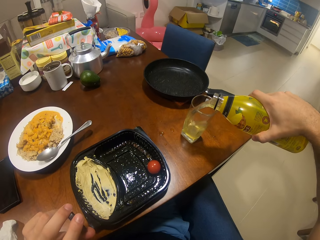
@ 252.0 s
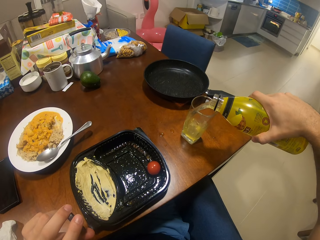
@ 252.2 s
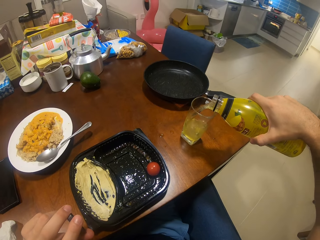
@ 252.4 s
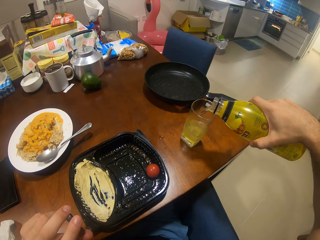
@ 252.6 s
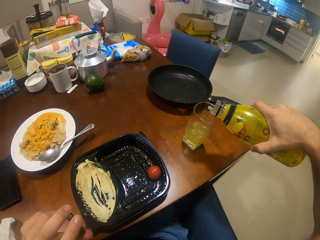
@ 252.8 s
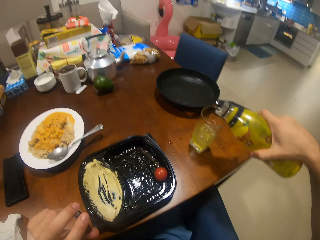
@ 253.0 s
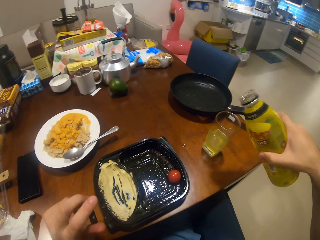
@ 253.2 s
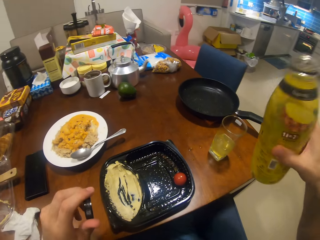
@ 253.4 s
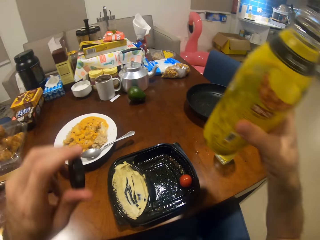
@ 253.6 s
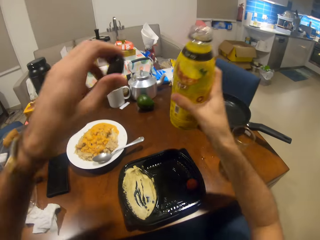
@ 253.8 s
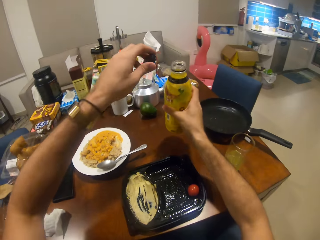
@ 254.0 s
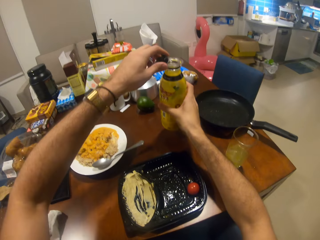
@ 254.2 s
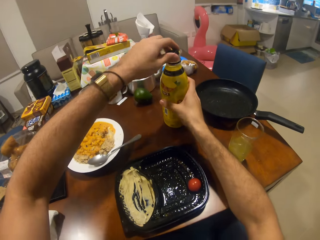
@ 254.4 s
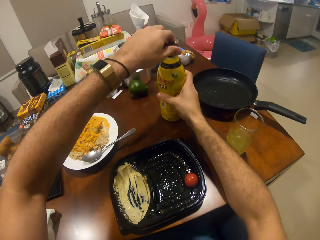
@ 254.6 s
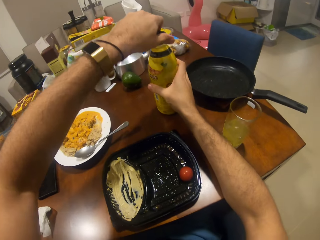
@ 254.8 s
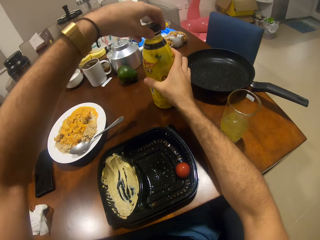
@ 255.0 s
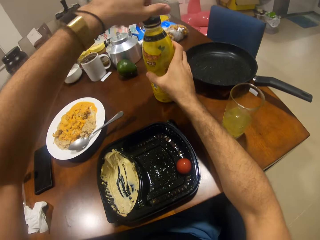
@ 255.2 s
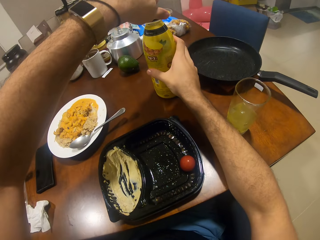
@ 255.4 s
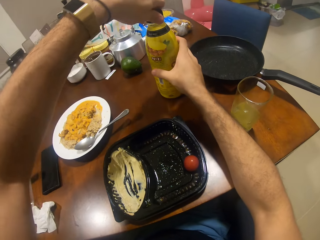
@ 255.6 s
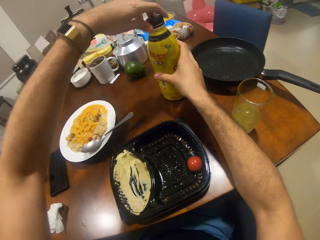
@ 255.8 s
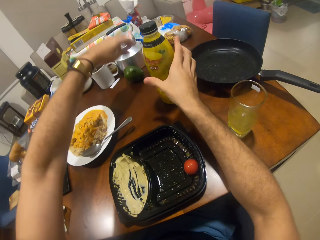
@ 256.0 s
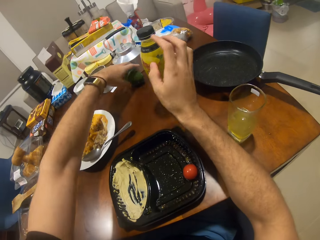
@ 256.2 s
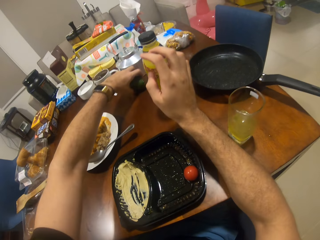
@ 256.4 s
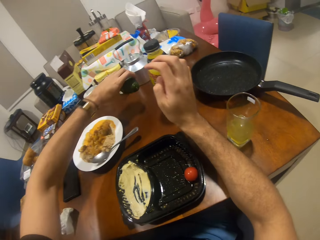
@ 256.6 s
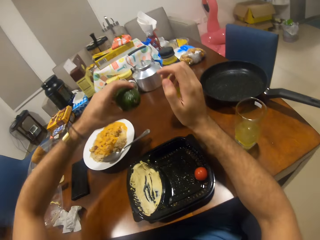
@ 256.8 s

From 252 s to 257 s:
The camera wearer closes the bottle of juice. They pick up an avocado.

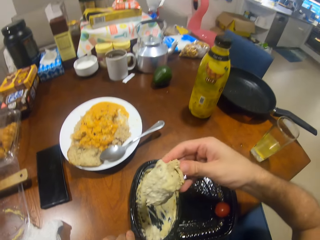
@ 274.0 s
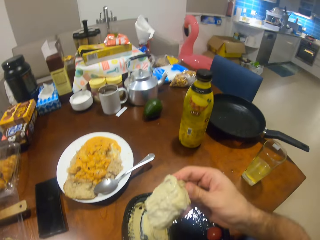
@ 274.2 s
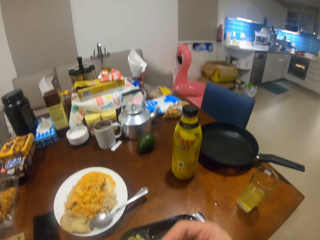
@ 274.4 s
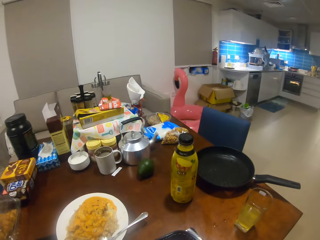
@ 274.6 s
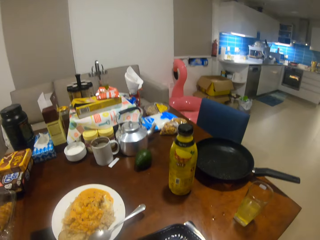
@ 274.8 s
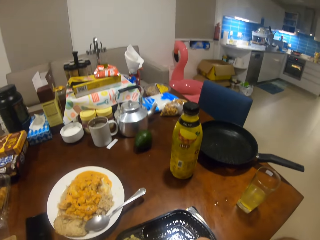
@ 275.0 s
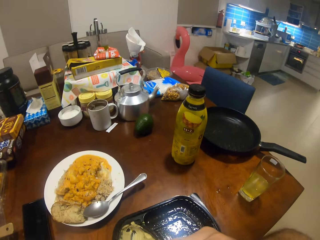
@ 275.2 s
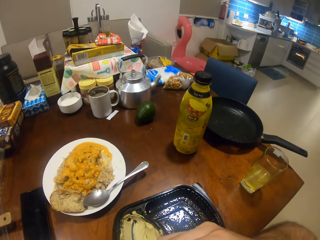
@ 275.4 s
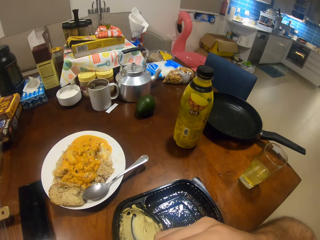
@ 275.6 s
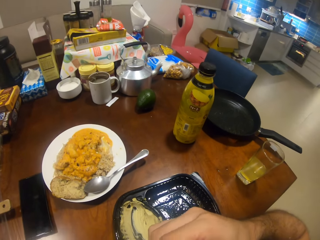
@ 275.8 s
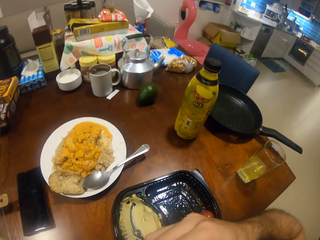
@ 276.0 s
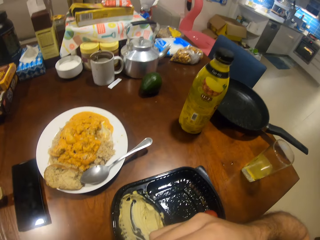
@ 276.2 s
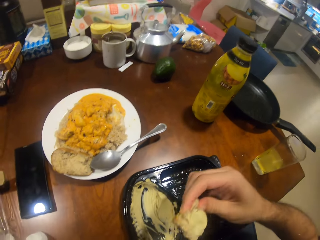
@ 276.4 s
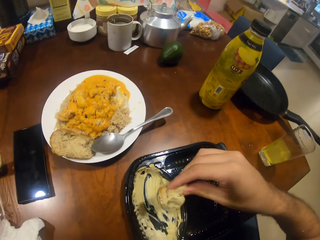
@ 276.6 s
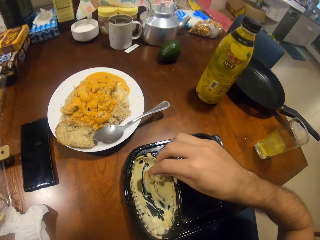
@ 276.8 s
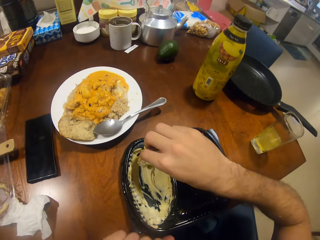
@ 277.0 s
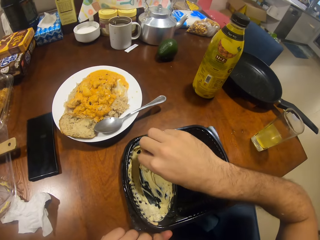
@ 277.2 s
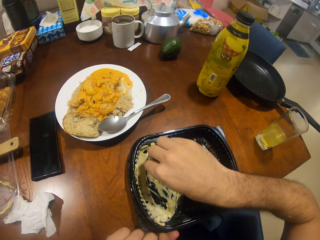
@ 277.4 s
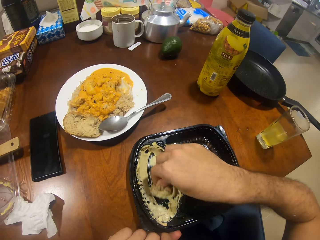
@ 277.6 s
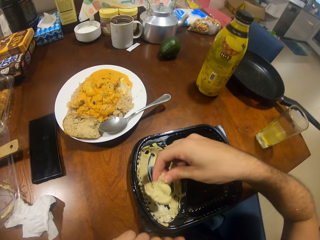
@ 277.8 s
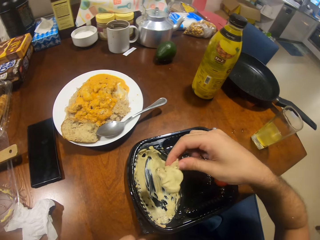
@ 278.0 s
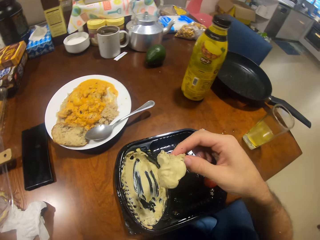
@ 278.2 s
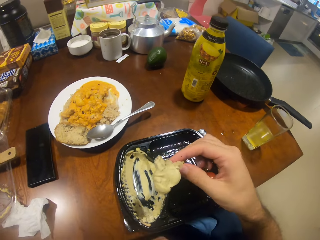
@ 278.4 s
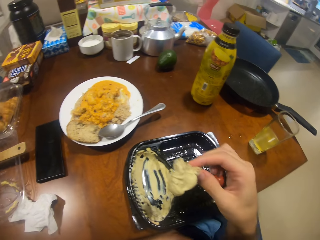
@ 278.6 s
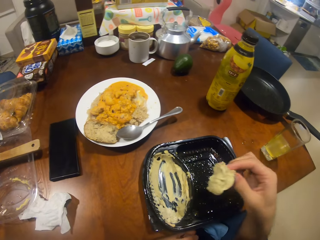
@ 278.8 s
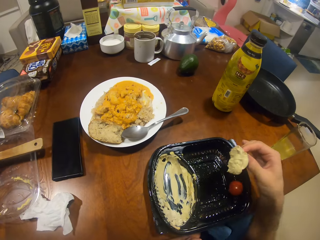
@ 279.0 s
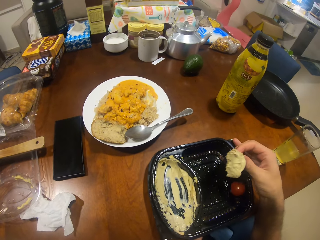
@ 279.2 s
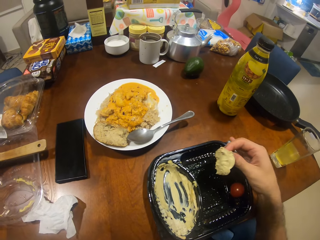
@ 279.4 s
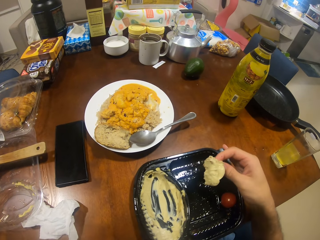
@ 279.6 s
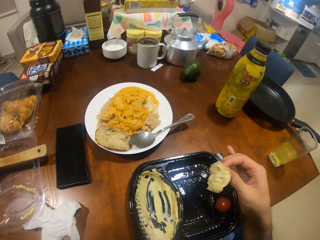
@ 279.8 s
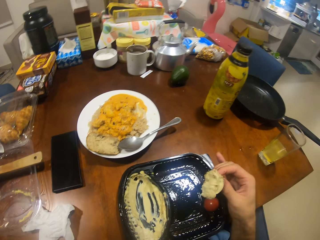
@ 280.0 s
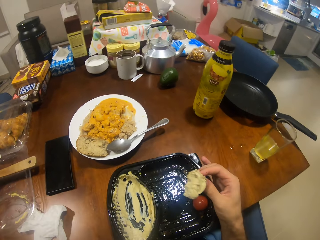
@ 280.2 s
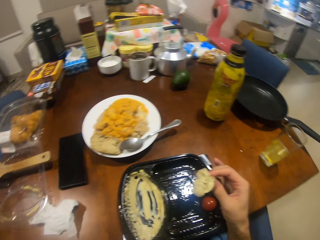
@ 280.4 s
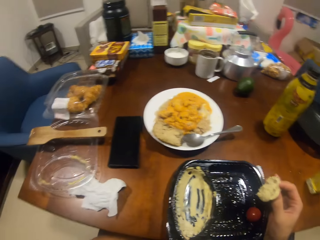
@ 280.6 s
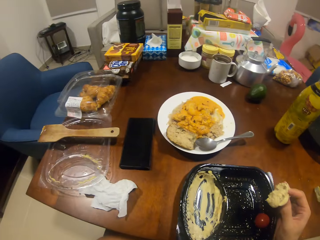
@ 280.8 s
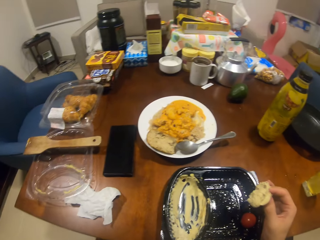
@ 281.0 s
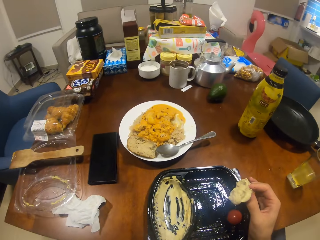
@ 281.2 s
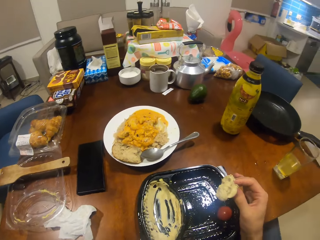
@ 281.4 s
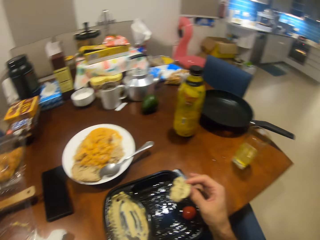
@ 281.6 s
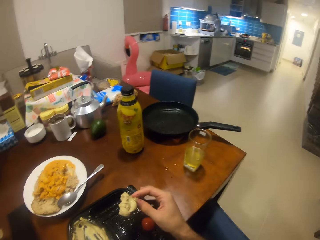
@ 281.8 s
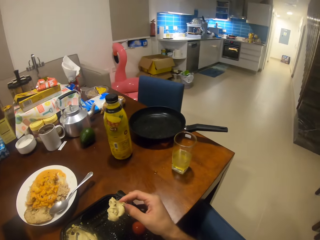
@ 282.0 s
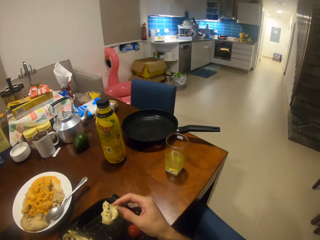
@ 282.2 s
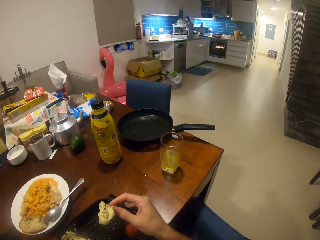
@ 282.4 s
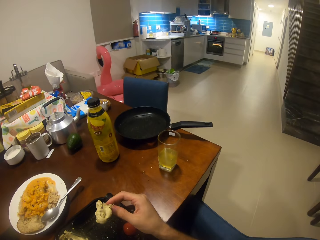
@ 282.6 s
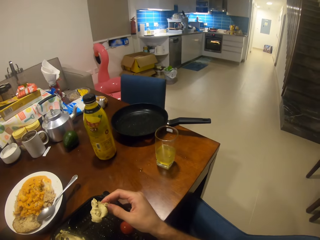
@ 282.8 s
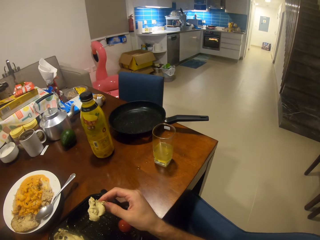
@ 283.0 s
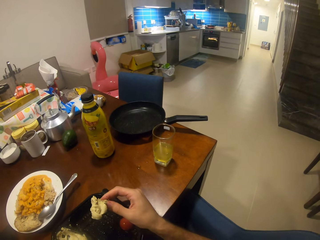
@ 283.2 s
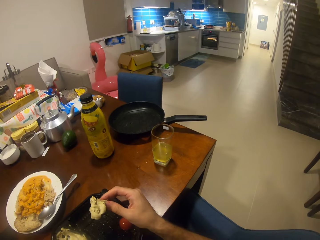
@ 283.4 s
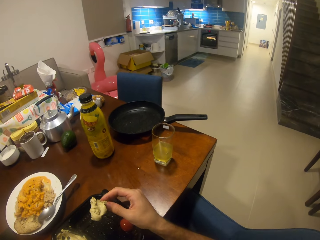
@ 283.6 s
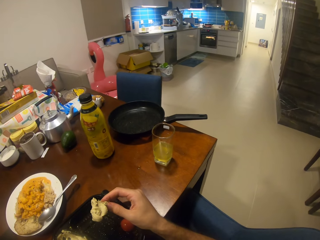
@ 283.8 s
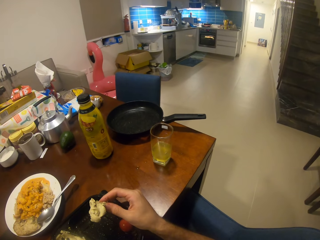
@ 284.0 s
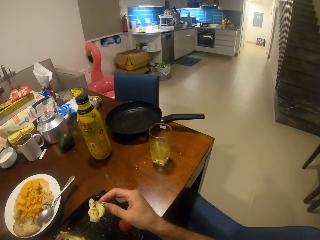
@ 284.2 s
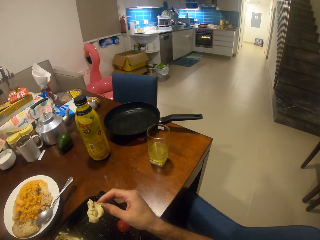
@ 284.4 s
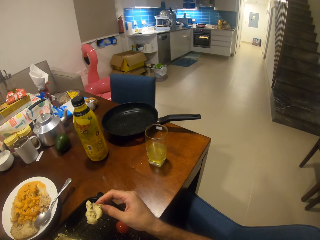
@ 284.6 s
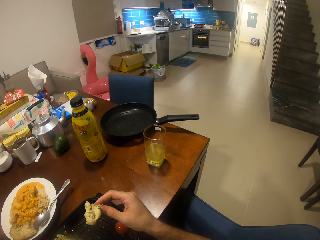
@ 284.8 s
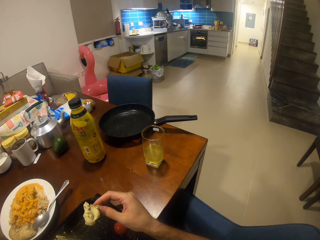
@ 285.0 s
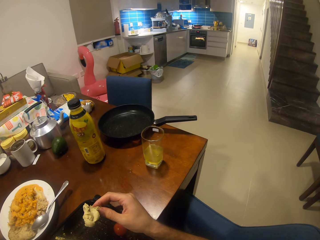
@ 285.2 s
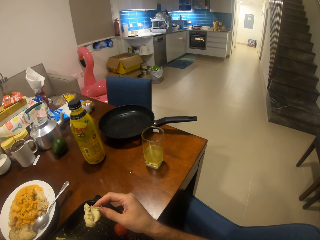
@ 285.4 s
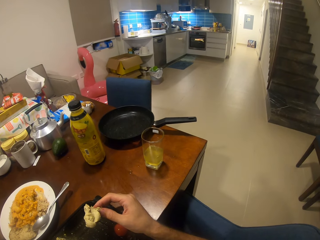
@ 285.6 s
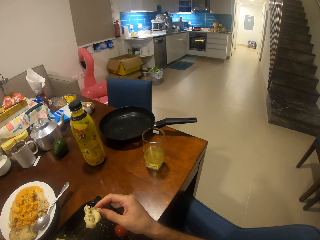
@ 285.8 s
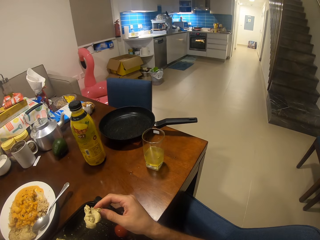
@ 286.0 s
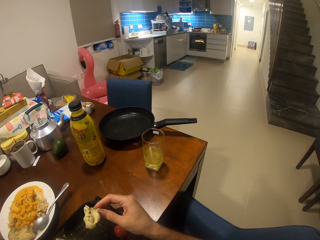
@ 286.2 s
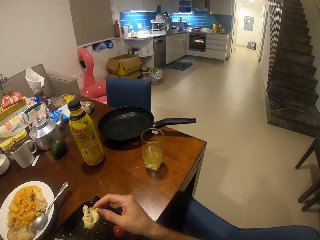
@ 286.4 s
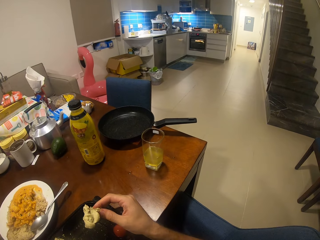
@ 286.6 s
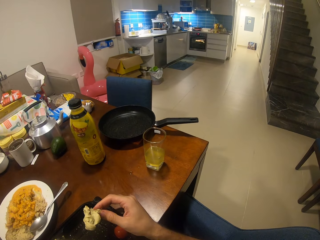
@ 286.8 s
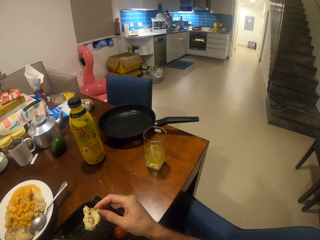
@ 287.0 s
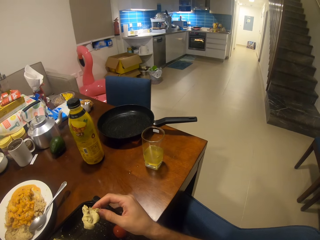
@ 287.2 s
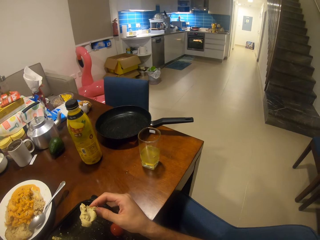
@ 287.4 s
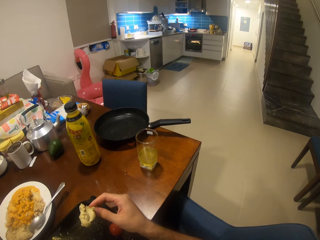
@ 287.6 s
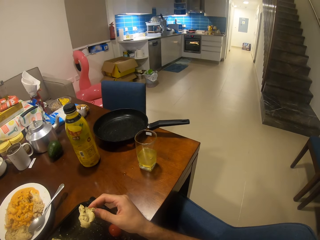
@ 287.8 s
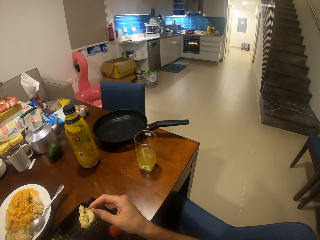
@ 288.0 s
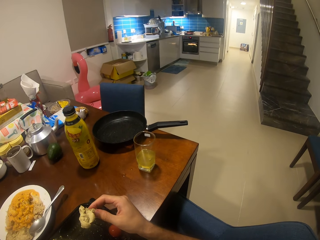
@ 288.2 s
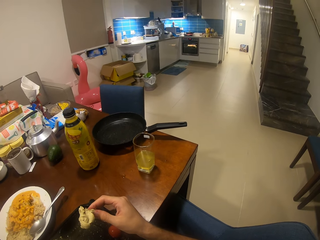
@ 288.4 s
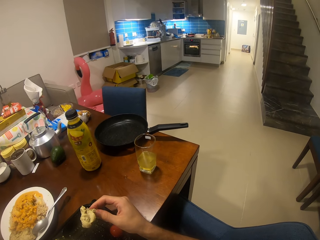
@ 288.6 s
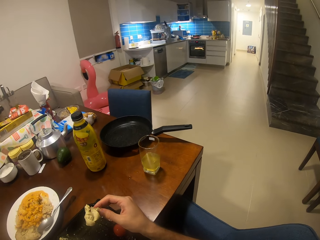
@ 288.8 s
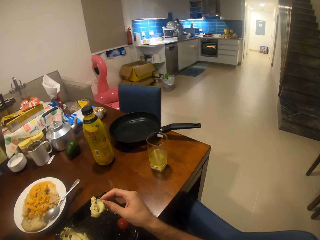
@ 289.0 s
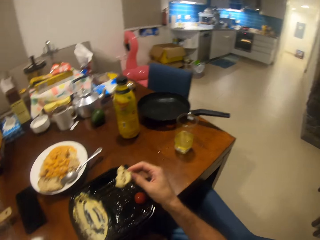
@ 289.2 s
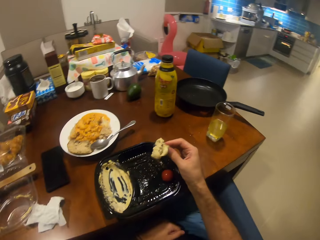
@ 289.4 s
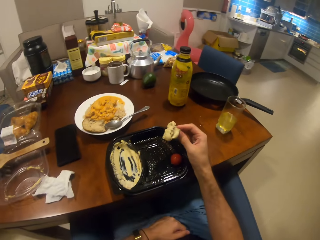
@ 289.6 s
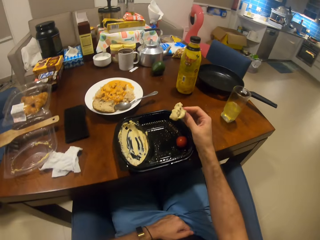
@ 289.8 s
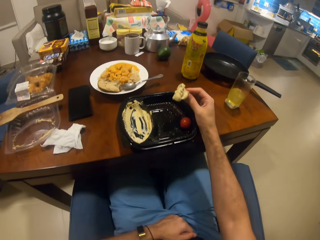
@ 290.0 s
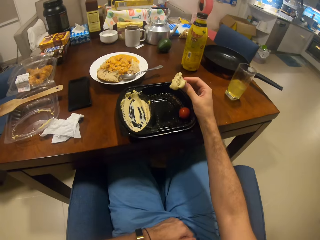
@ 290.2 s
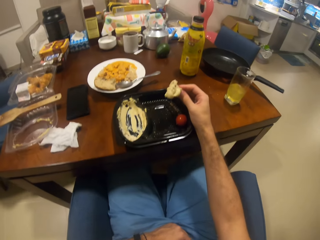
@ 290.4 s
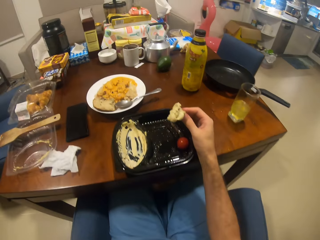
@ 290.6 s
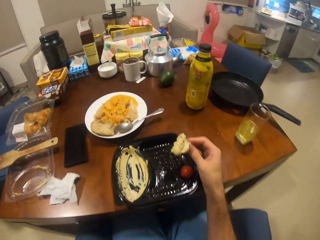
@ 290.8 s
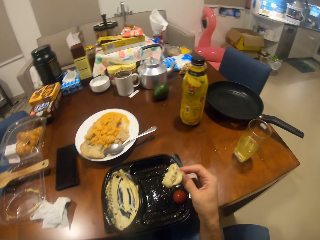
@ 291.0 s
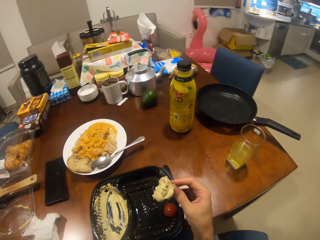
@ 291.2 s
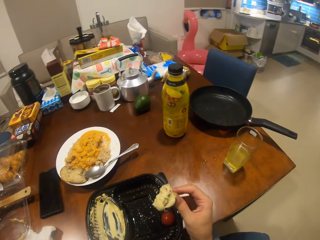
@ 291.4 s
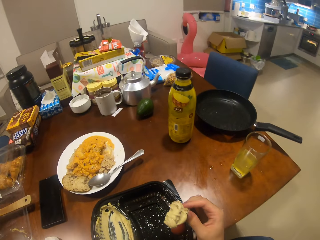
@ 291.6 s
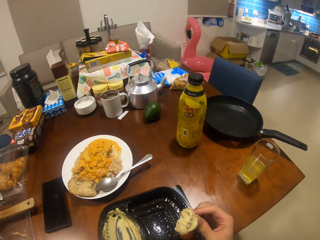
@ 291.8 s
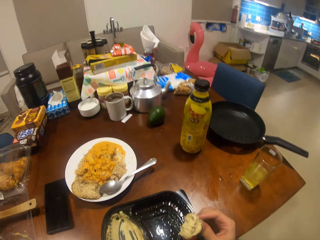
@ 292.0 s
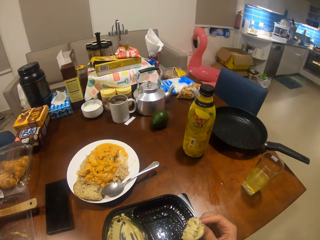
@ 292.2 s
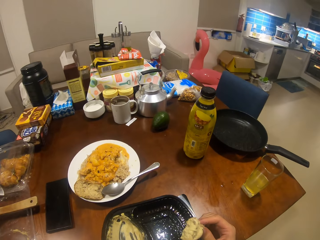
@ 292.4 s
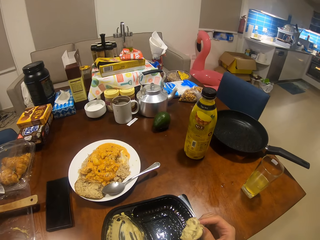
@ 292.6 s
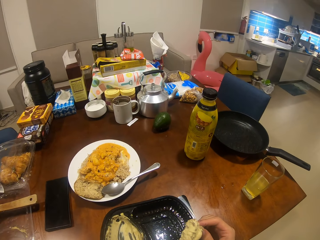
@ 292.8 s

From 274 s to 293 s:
The camera wearer eats the bread. They put the bread in sauce. They rub the bread on the butter. They look around the table.
